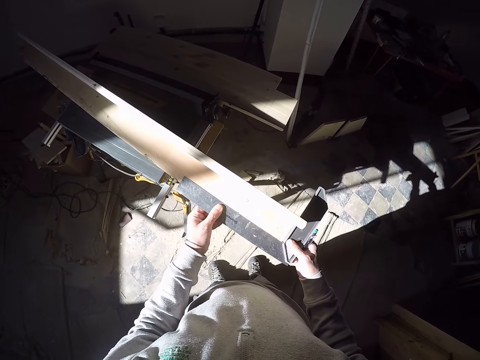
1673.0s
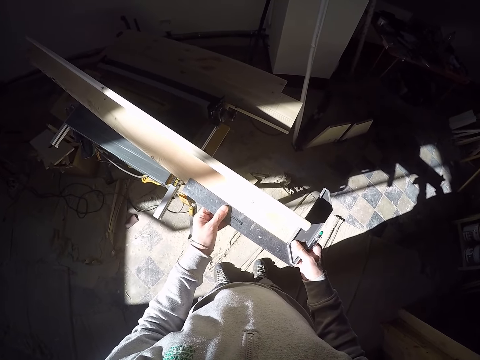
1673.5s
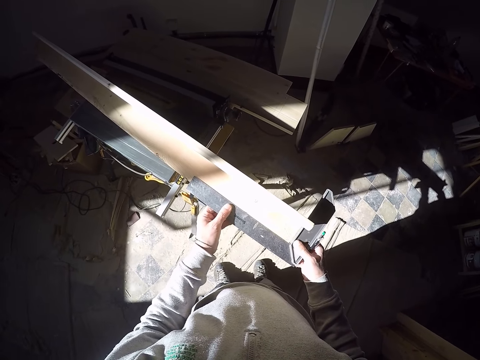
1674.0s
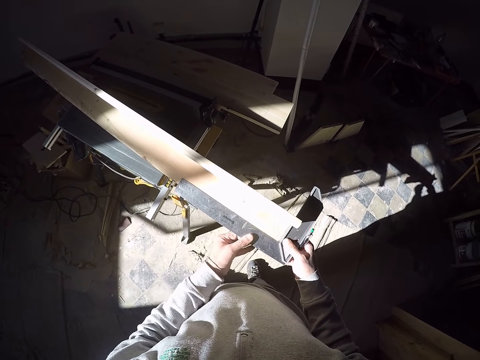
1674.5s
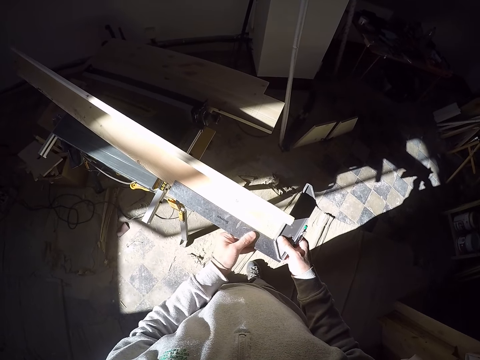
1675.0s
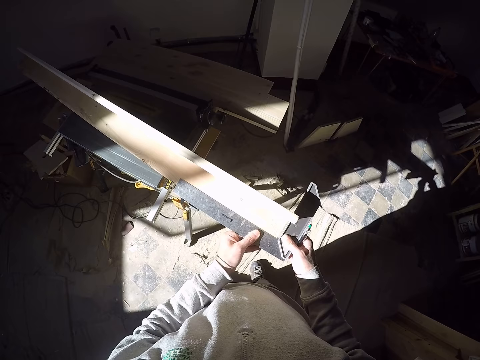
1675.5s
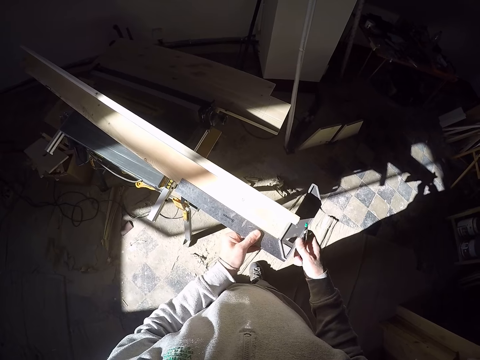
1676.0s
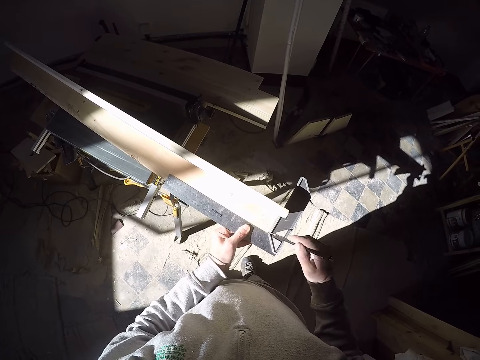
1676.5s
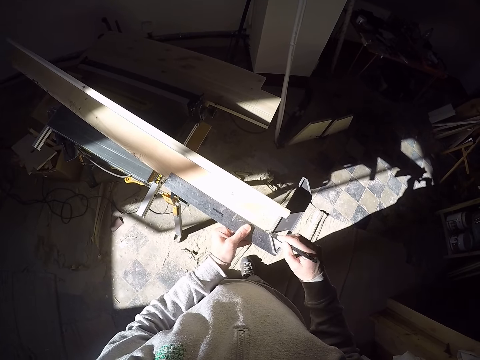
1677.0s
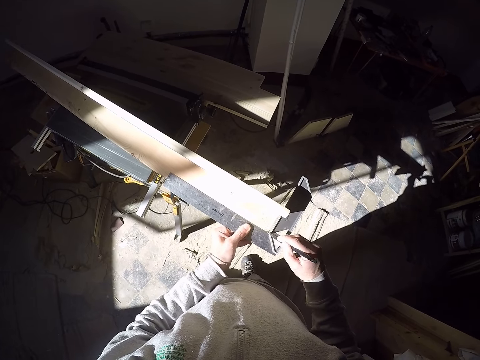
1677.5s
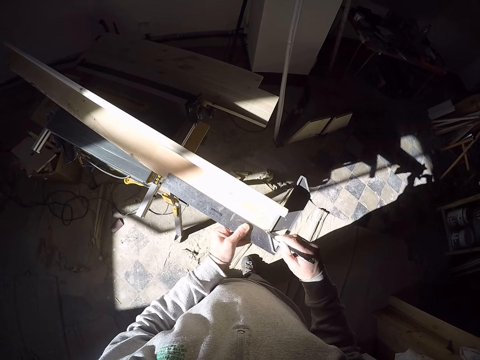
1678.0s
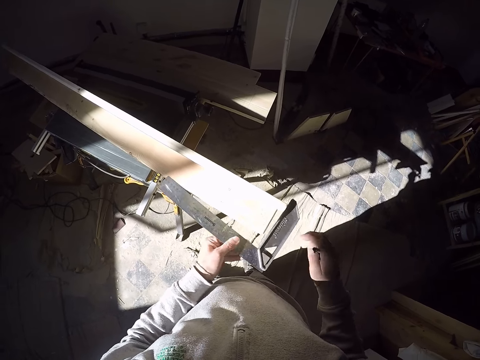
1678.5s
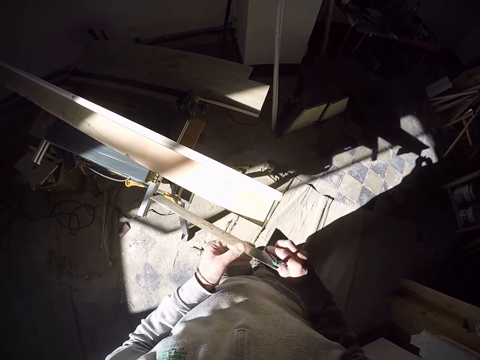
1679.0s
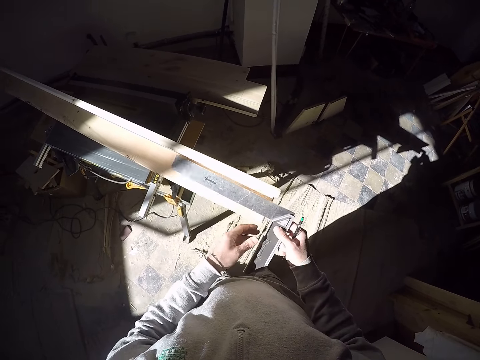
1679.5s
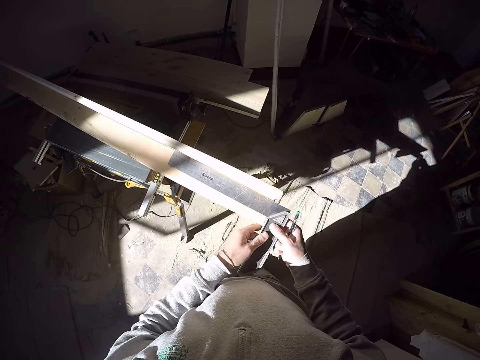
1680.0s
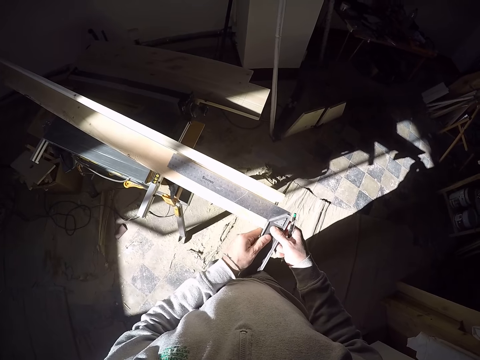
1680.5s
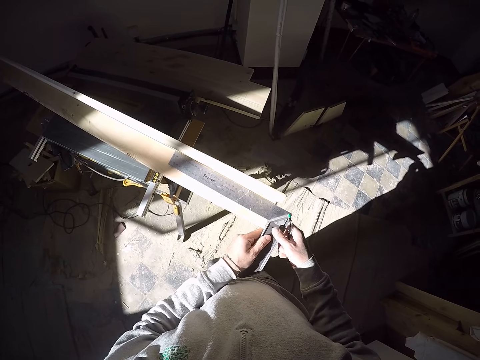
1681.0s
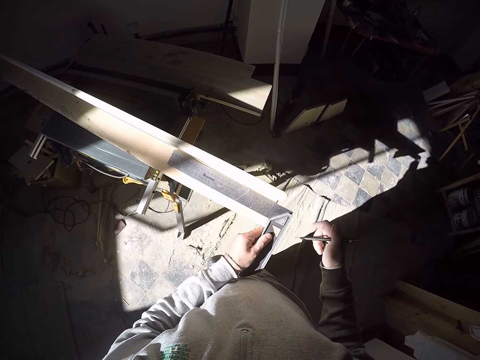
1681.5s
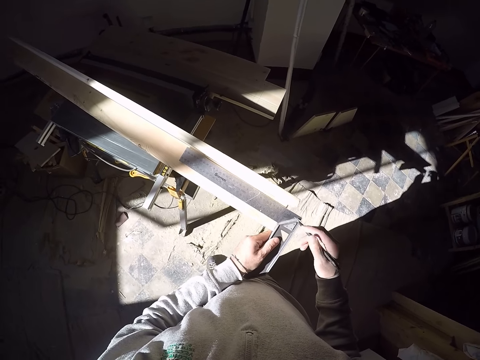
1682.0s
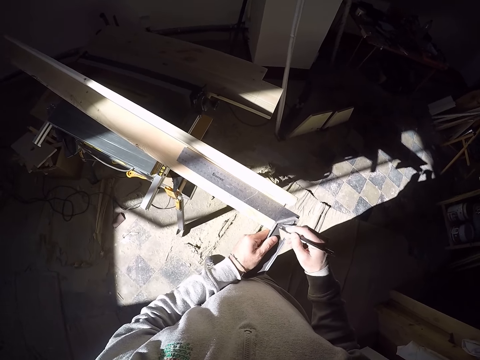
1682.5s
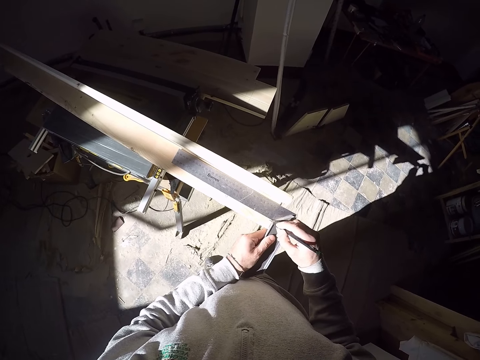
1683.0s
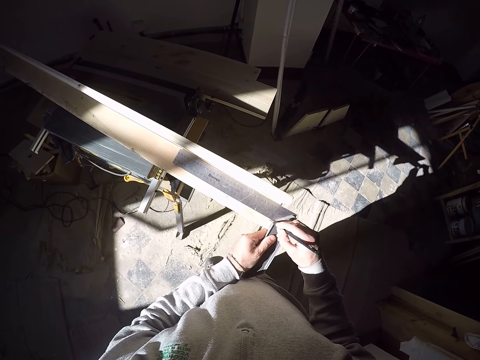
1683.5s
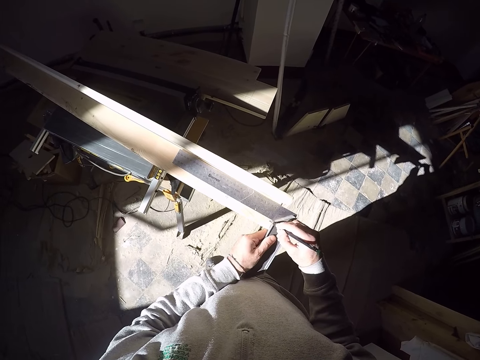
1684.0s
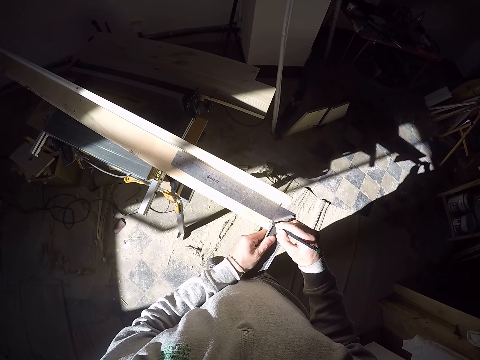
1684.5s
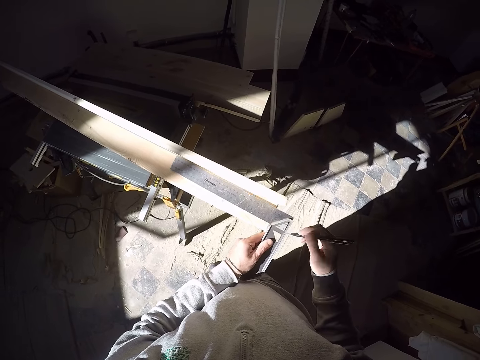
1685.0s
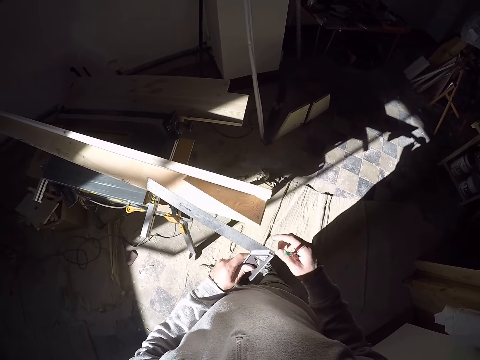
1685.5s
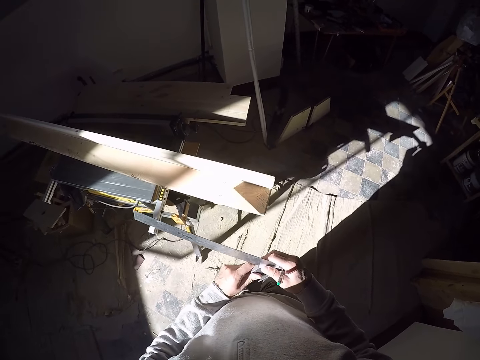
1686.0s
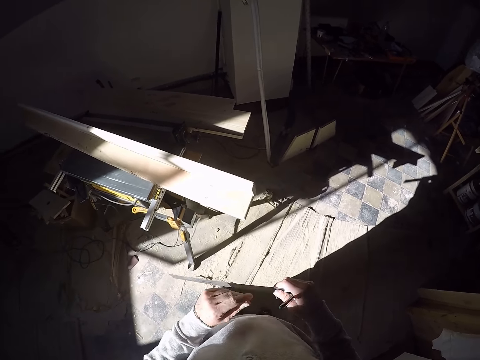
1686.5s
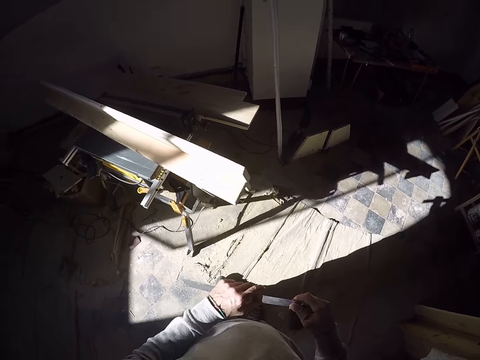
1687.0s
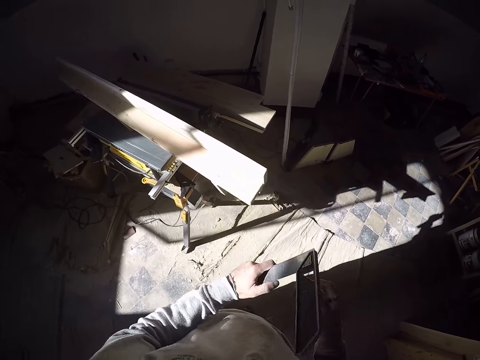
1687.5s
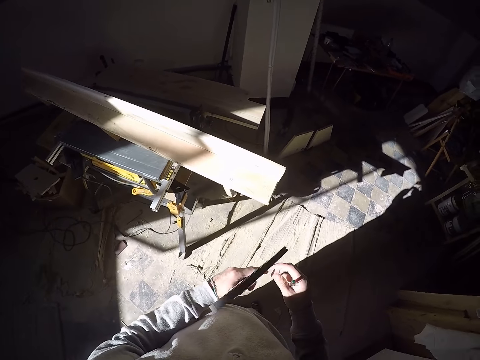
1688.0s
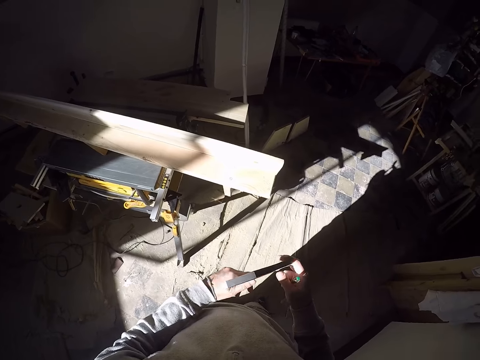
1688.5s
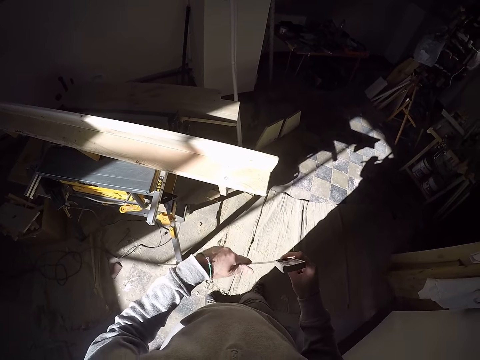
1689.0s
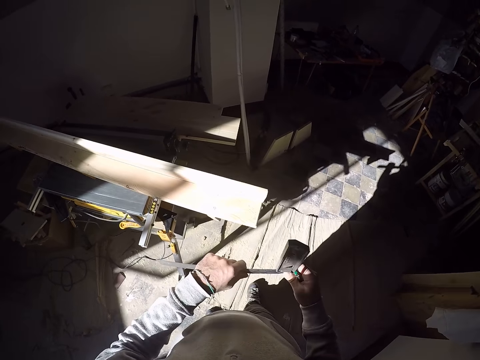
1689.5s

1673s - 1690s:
The camera wearer moves the hand on the square ruler. He marks the table with a pencil in his right hand. He turns the square ruler, puts the square ruler on the plank and marks the plank. He removes the ruler from the wood with his left hand. He turns the ruler on the hand.

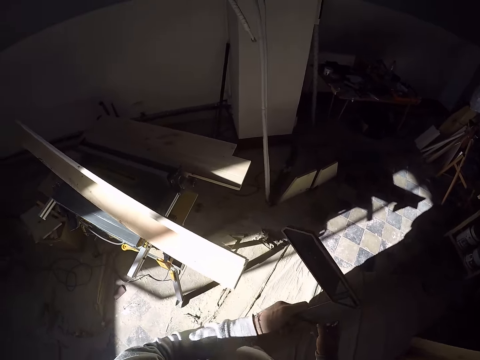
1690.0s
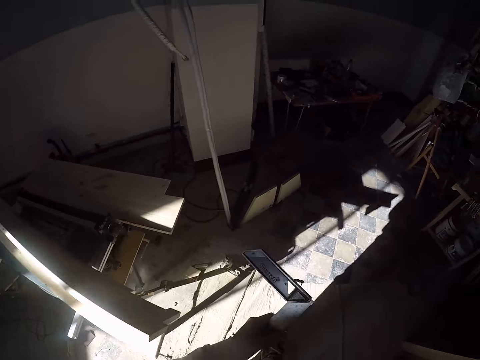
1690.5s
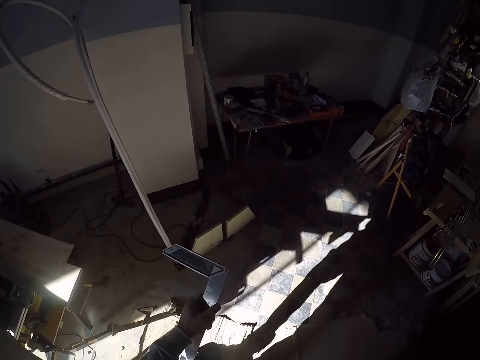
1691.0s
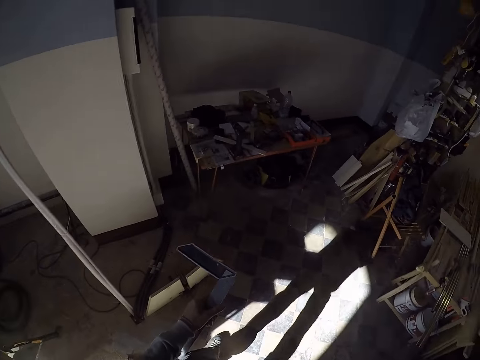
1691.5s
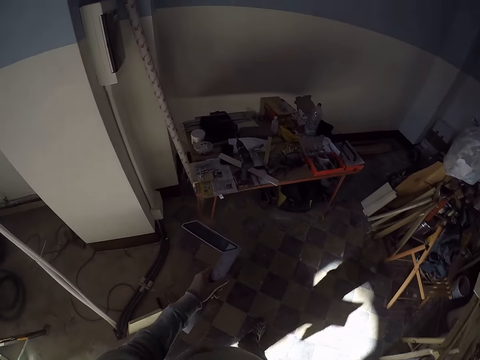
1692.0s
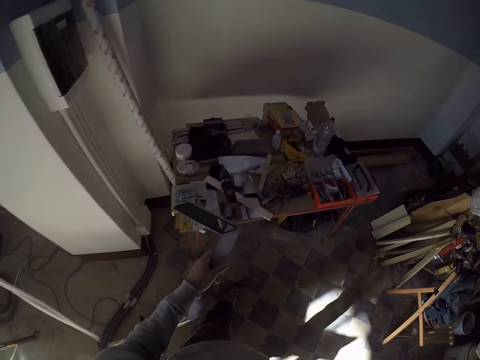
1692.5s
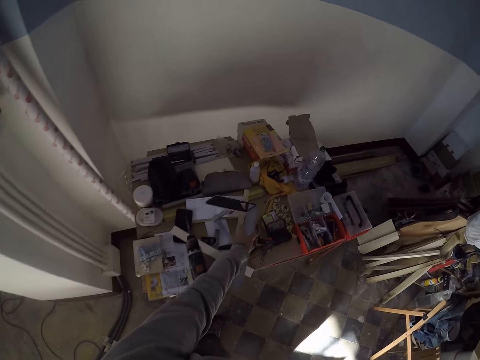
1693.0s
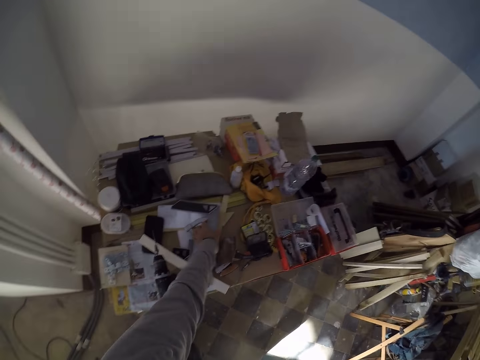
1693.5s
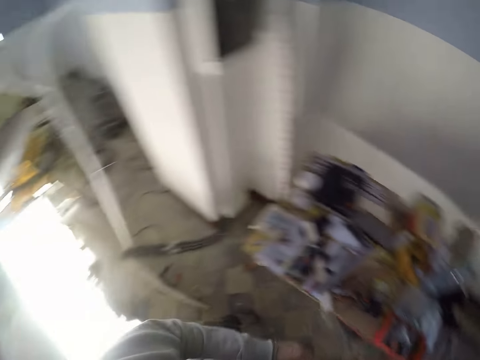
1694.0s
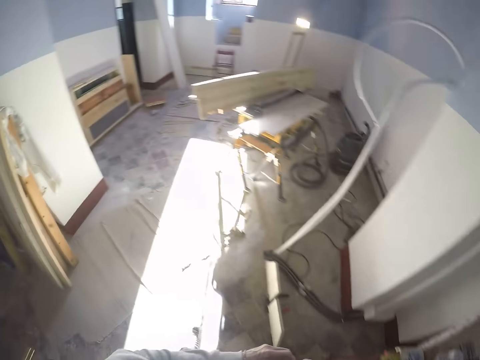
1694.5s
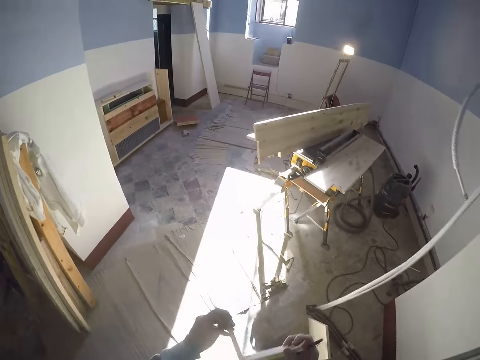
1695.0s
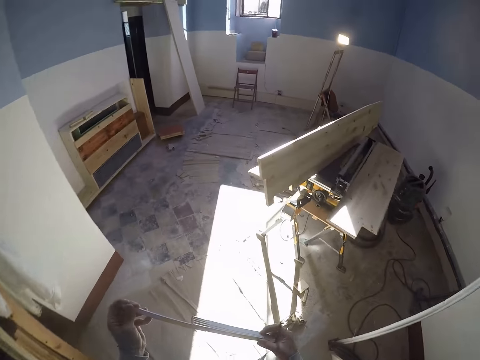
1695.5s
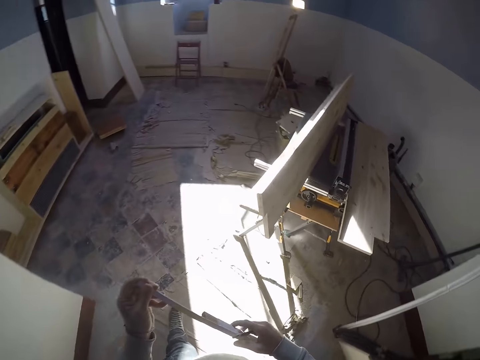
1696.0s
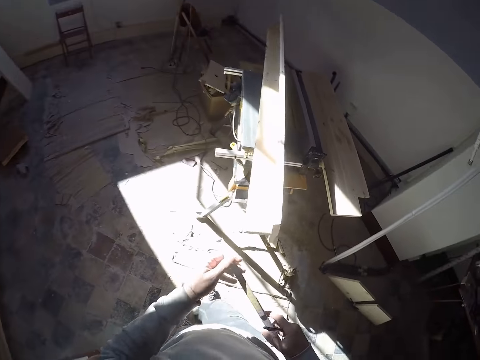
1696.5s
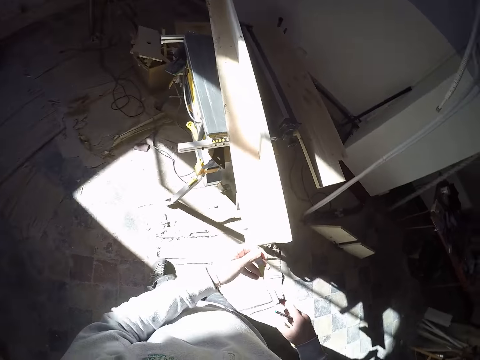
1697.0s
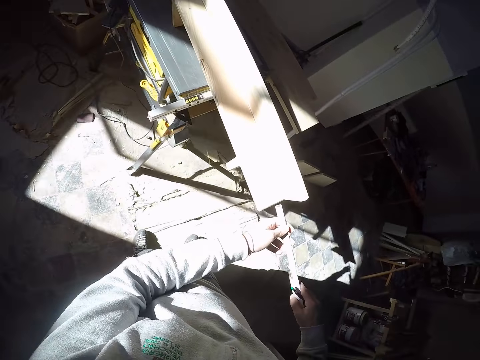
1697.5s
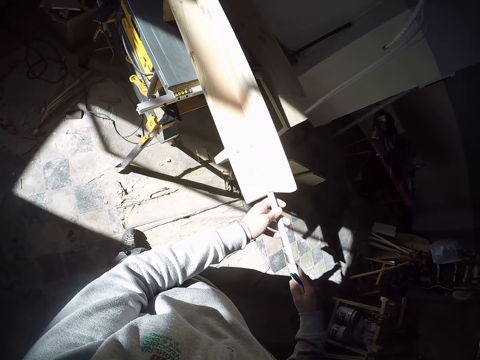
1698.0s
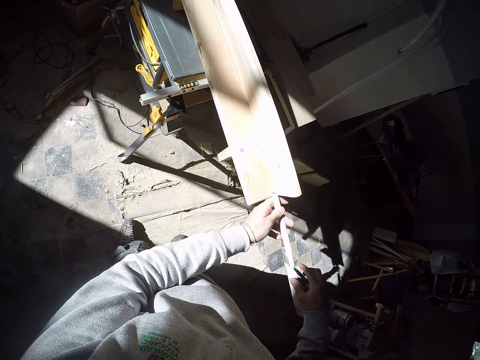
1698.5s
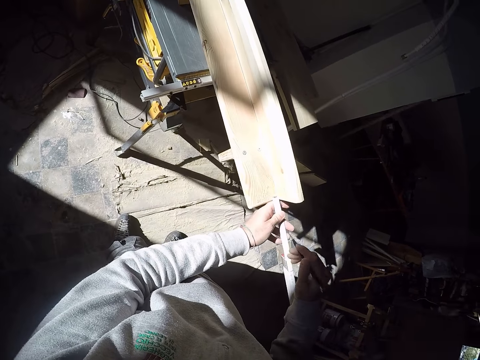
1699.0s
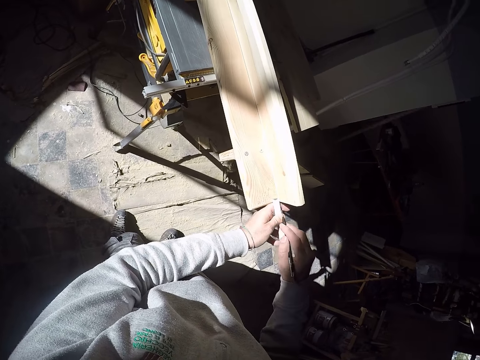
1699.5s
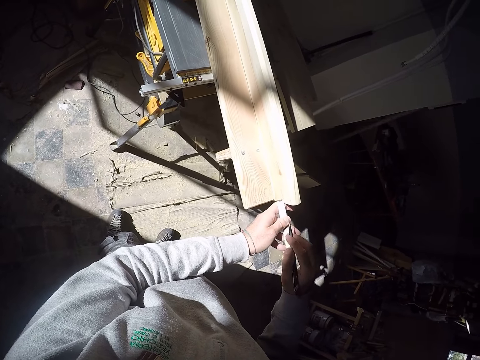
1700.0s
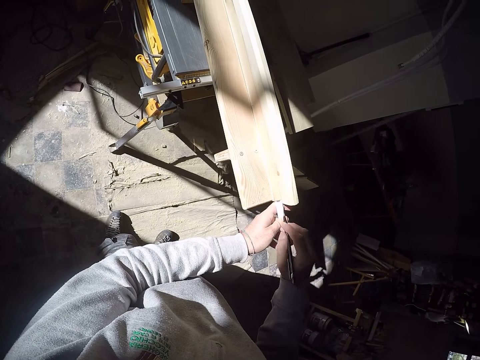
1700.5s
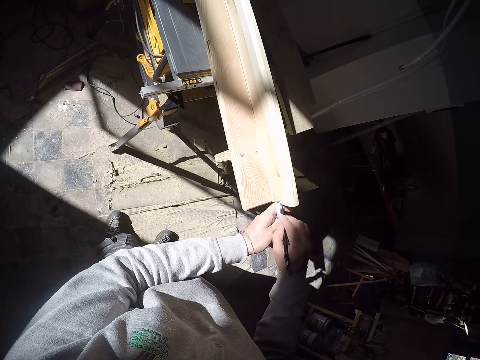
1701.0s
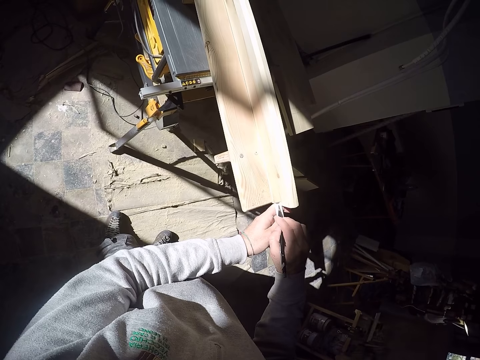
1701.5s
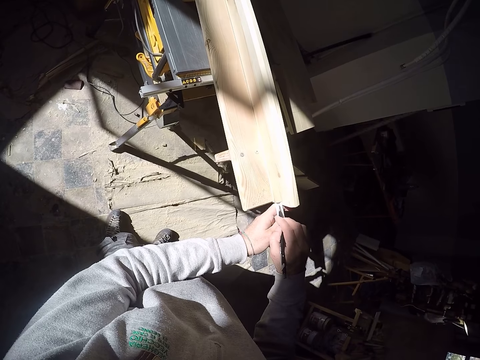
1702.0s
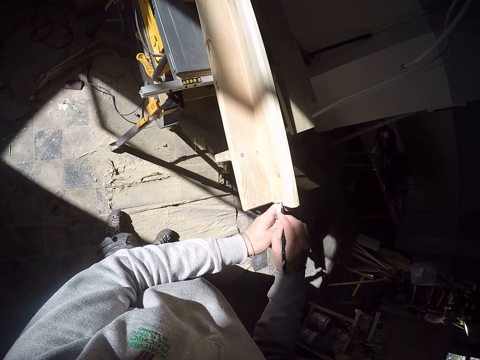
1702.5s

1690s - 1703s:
The camera wearer walks towards the table. He drops the ruler on the table with his right hand. He walks back to the iron saw table. He unfolds the ruler. He places a measuring tape on the wood. He measures the plank with the ruler. He moves the pen to the ruler. He moves the ruler. He marks the table with a pencil in his right hand.
